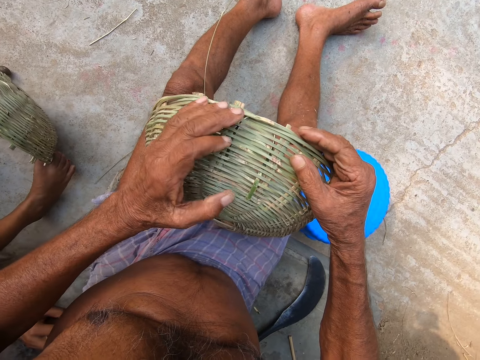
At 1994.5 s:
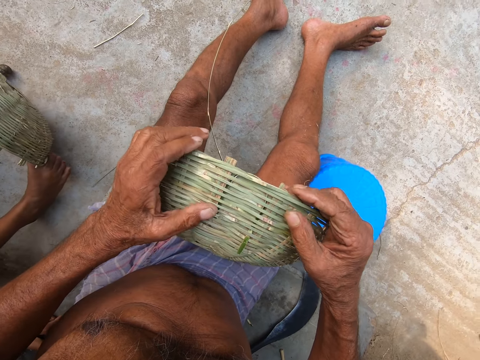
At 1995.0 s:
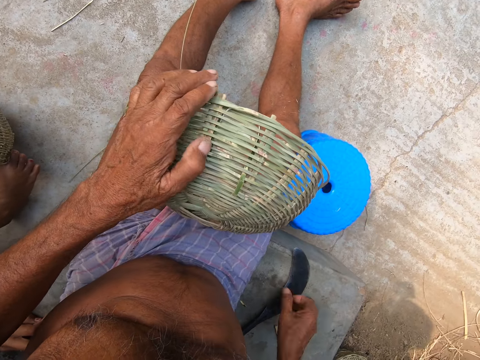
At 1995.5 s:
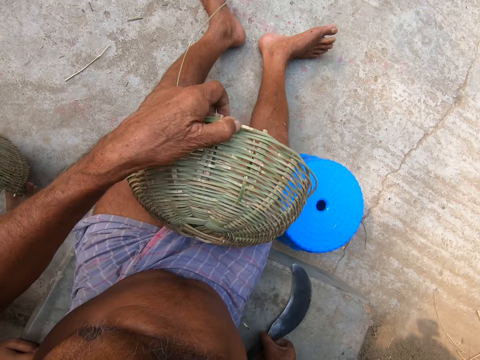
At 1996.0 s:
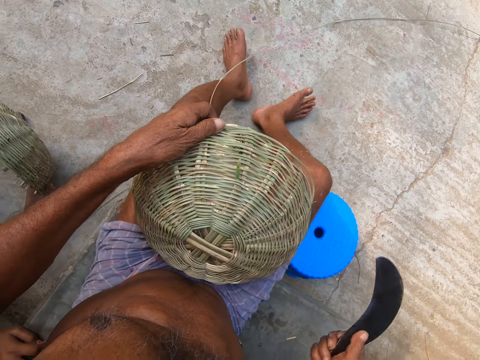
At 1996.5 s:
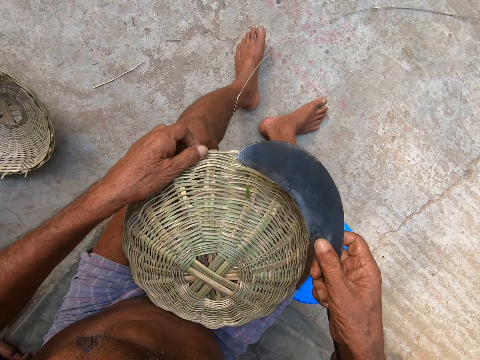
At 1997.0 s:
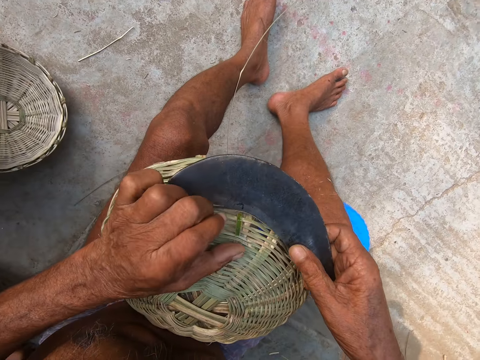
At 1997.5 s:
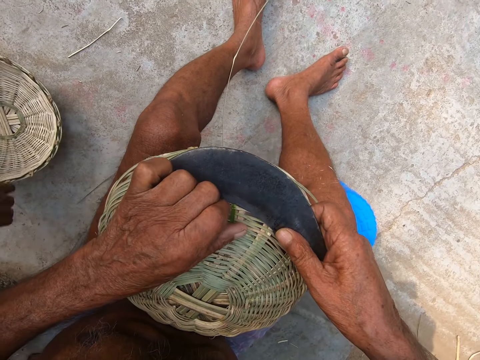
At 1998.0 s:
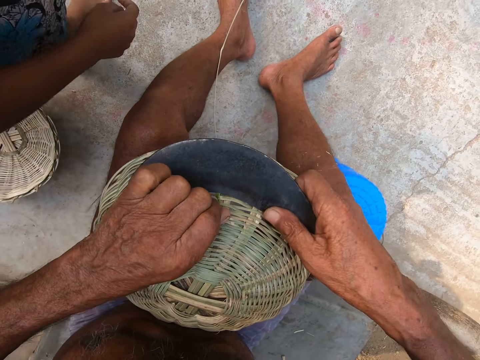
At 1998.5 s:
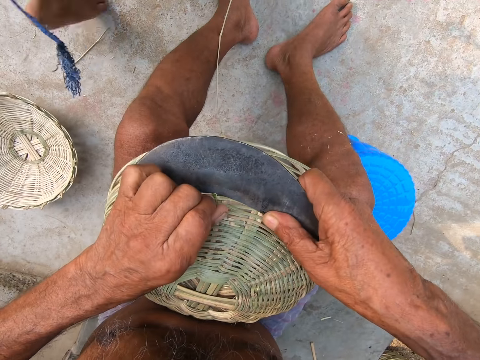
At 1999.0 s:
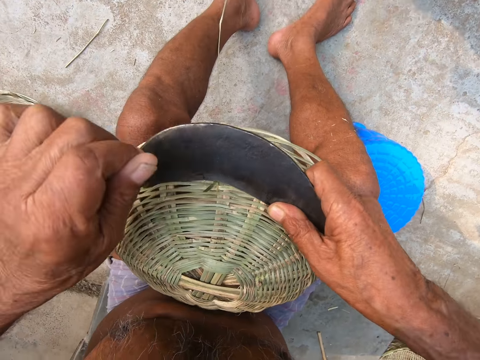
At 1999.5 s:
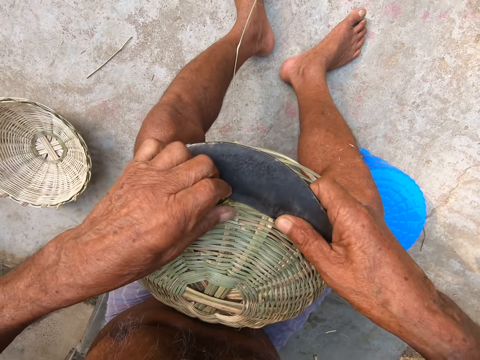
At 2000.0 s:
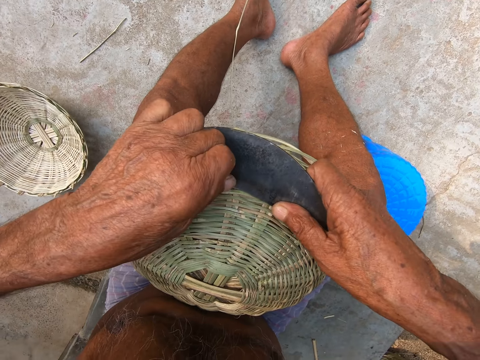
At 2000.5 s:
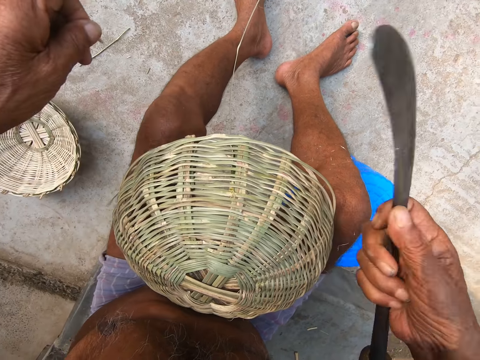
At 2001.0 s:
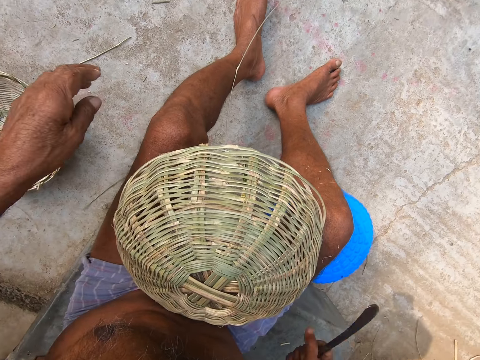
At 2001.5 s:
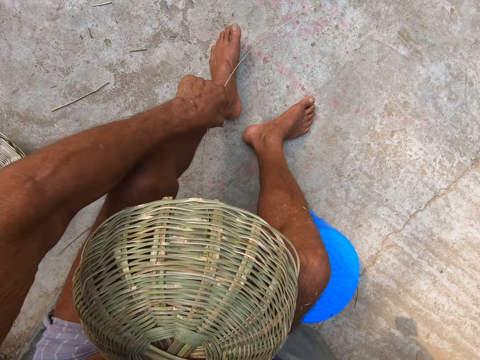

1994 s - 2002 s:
The girl holds the basket with her right leg. The camera wearer holds the basket with his left hand. He picks the sickle from the ground with his right hand. He sets the basket on his lap with his left hand. The girl removes the basket from her right leg with her left hand. The camera wearer cuts the bamboo strip on the basket with the sickle in his right hand. He holds the bamboo strip in the basket with his left hand. He cuts the bamboo strip with the sickle in his right hand. He drops the bamboo strip on the ground with his left hand.

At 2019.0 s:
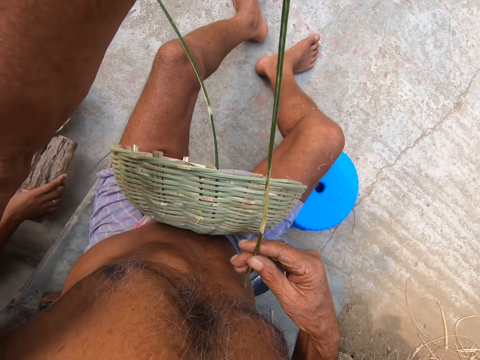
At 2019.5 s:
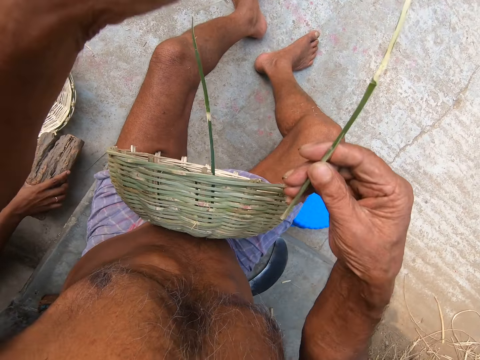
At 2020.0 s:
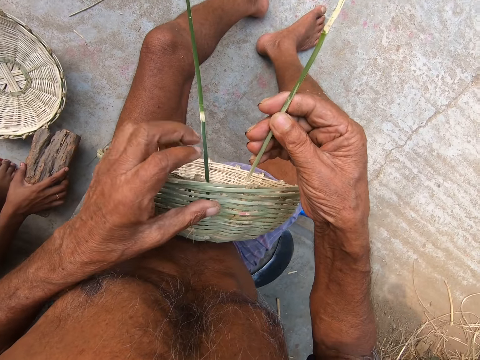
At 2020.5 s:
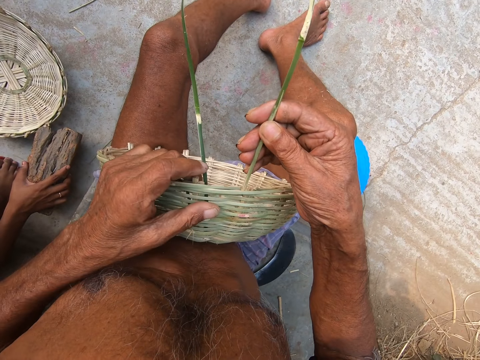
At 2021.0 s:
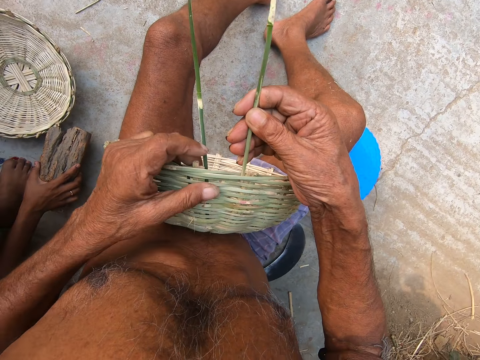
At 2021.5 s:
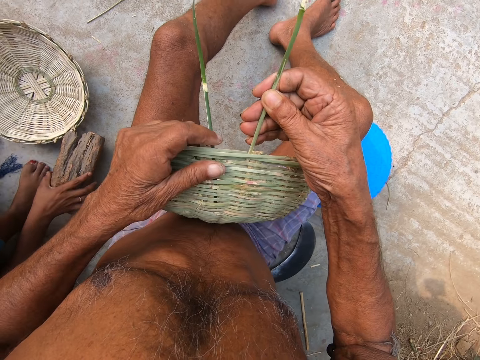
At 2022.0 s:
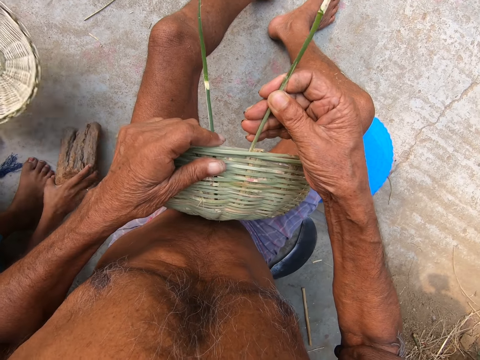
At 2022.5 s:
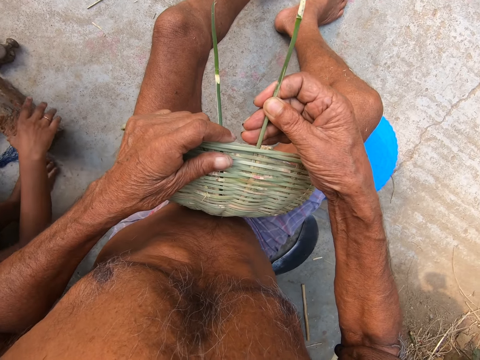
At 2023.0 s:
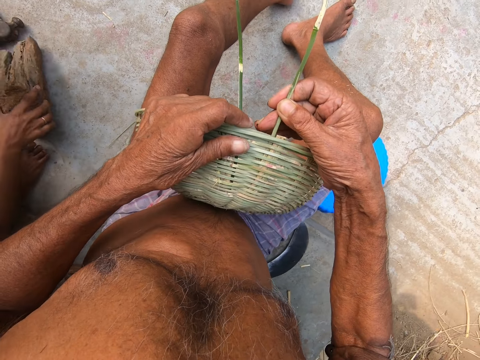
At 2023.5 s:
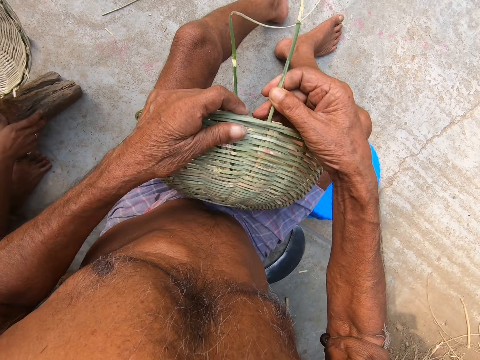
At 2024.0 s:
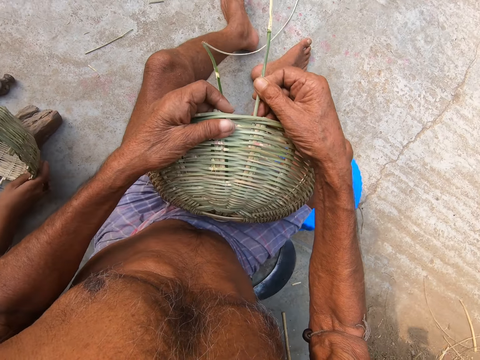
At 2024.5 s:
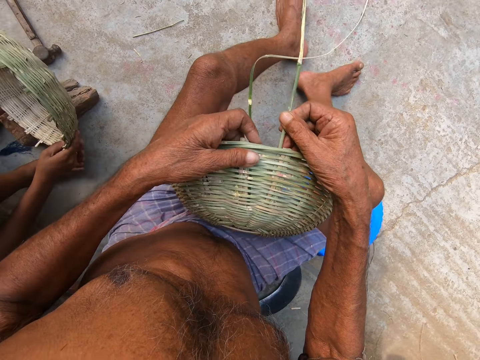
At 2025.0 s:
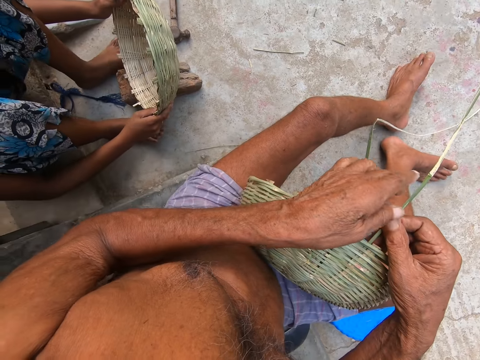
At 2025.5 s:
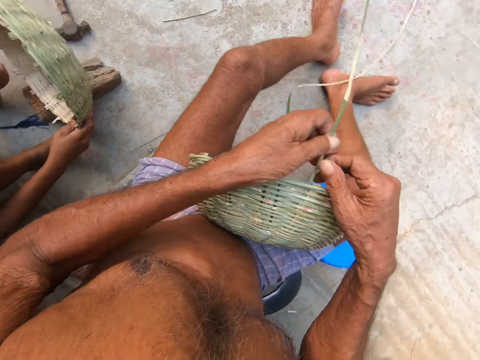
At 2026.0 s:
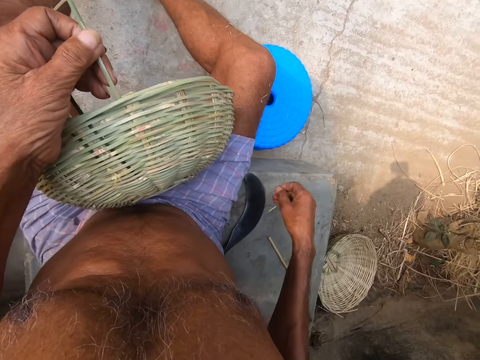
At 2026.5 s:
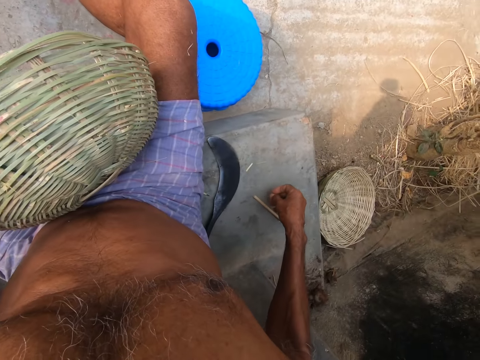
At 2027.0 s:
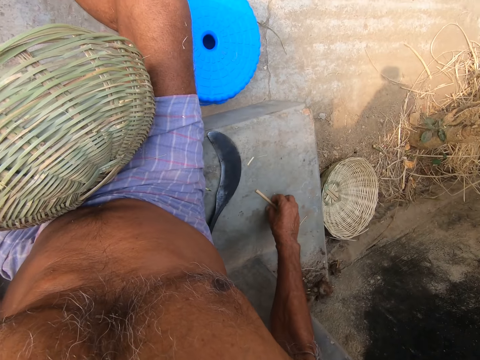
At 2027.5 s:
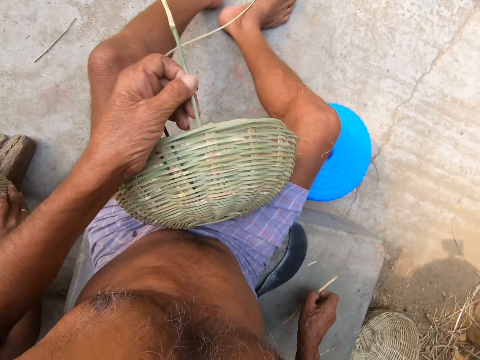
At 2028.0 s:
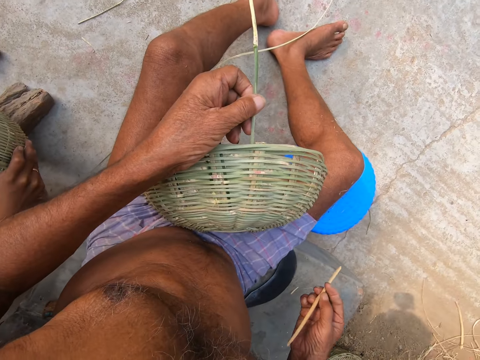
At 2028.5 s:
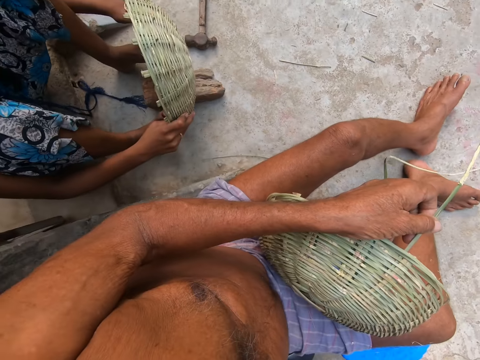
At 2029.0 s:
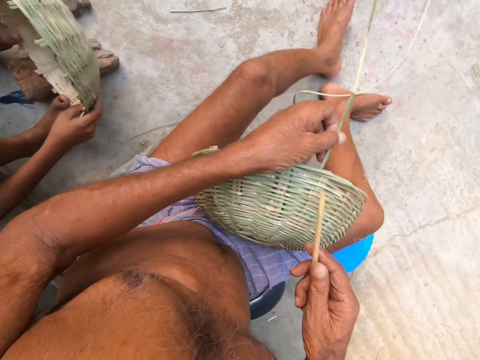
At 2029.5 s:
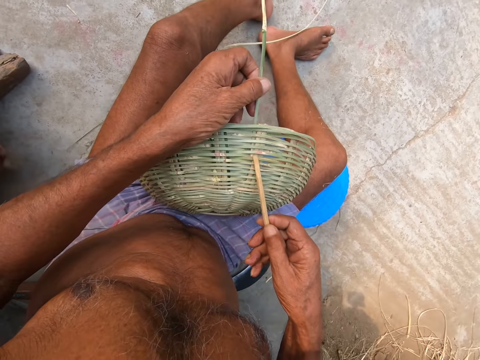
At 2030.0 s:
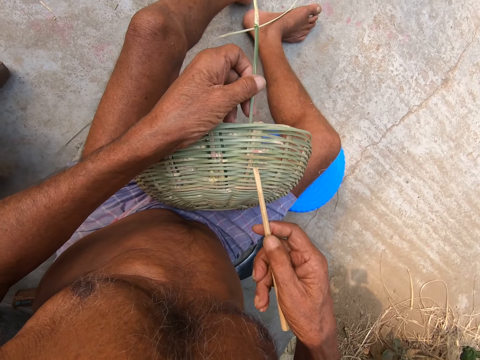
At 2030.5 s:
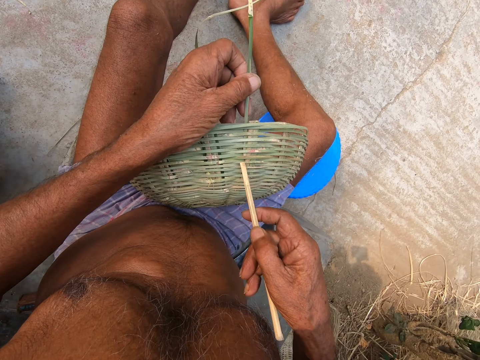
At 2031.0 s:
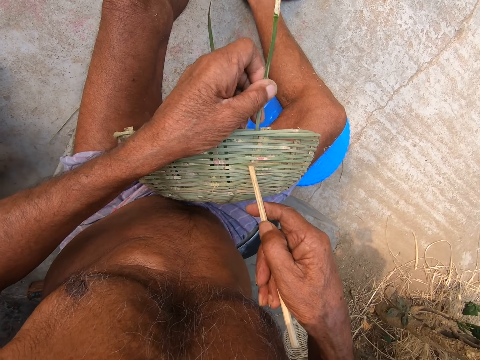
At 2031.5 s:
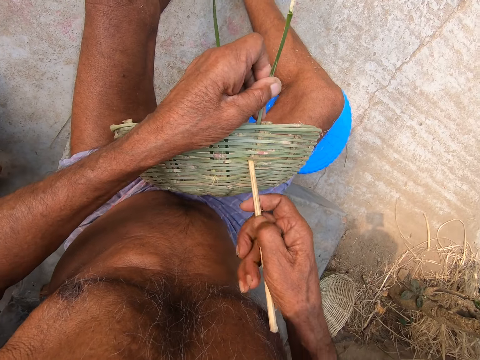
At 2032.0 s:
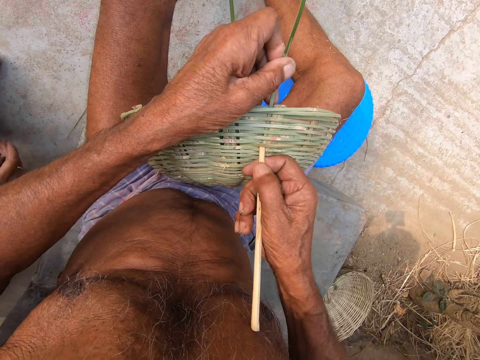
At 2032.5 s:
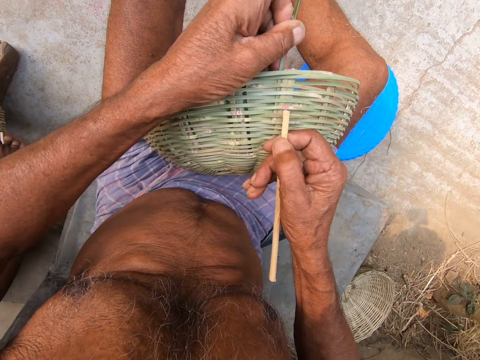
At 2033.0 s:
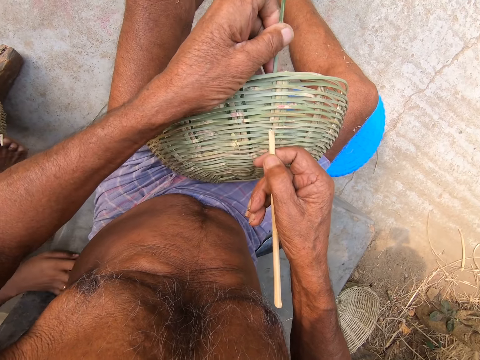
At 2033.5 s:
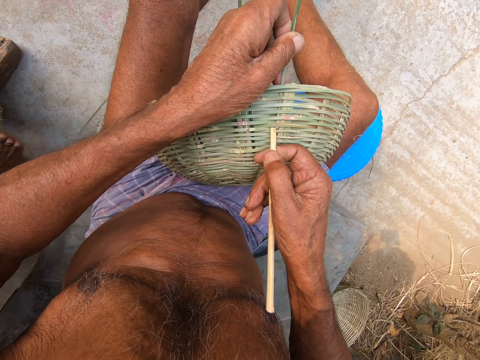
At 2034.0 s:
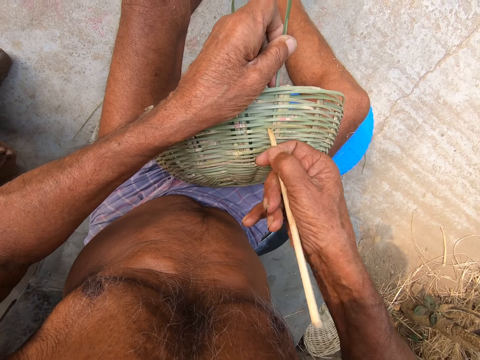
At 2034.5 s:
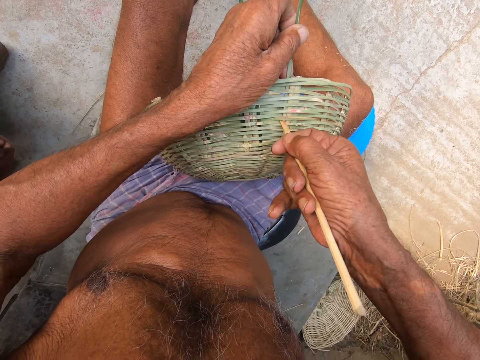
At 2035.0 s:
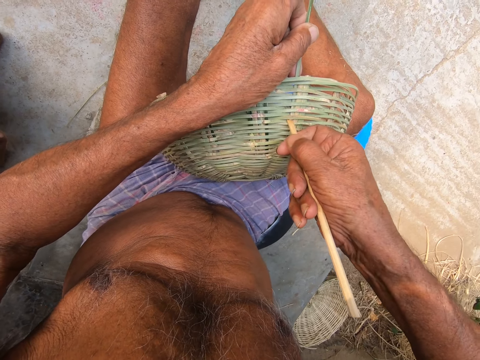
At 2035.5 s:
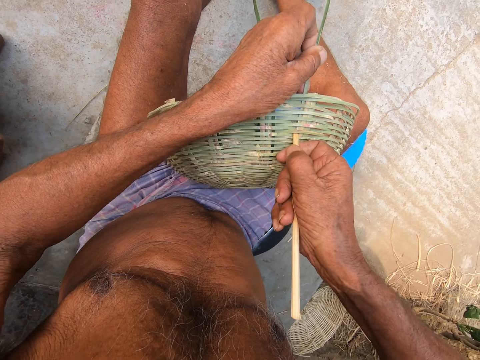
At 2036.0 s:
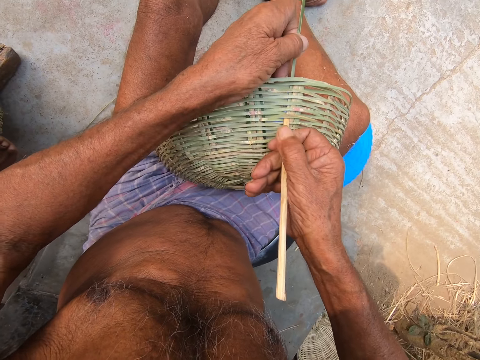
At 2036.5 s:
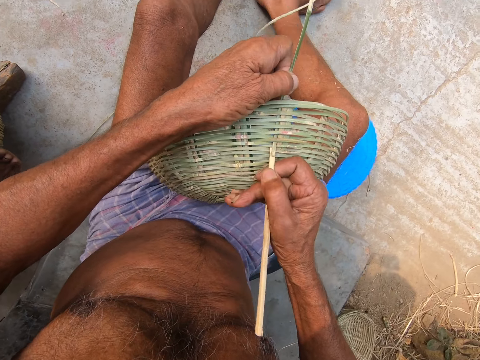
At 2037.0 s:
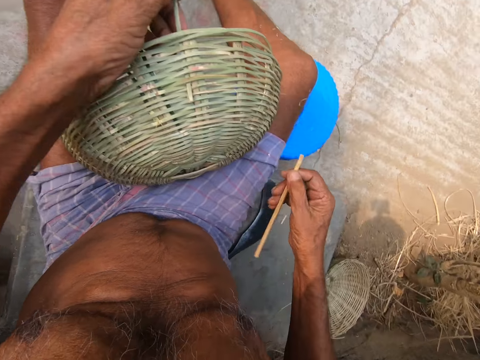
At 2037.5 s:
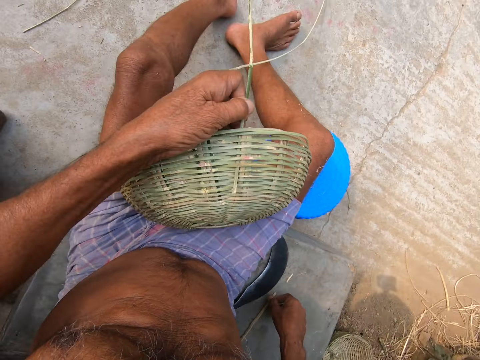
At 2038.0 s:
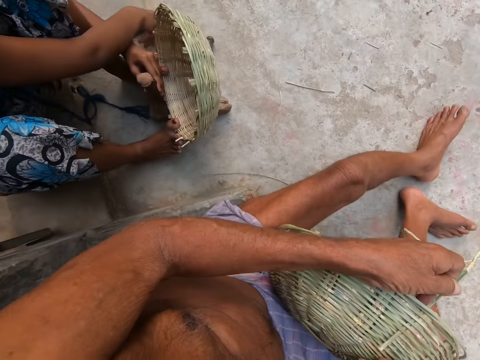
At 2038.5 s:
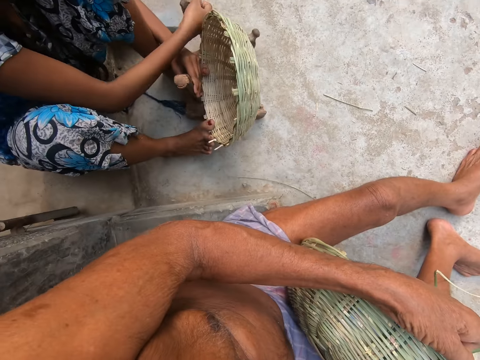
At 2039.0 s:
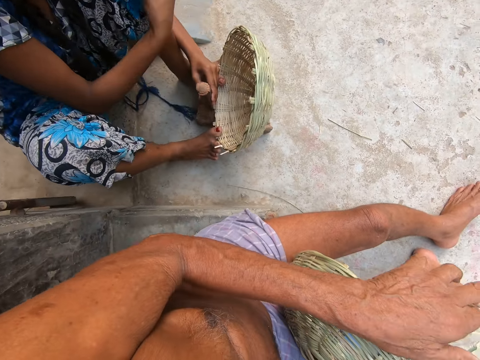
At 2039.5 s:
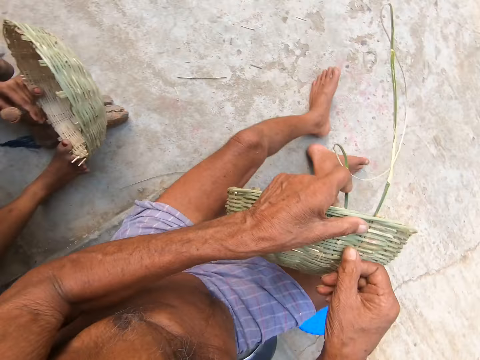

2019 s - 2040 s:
The girl drops the piece of wood in her right hand on the ground. The camera wearer holds the basket with his left hand. He inserts the bamboo strip in his right hand into the basket in his left hand. He weaves the reed basket. The girl picks the basket from the ground with her left hand. The girl moves the piece of wood on the ground with her right hand. The girl holds the basket in her hands. The camera wearer passes the bamboo strip from his right hand to his left hand. He picks the weaving stick from the ground with his right hand. He interacts with the girl and talks with the girl. He inserts the bamboo strip into the basket on his lap with his left hand and the stick in his right hand. He attaches weaving on the reed basket. The girl picks a chisel from the ground with her right hand. The camera wearer places the stick in his right hand on the ground. He talks with the girl. The girl picks a hammer from the ground with her right hand. The camera wearer places the stick in his right hand on the ground.
